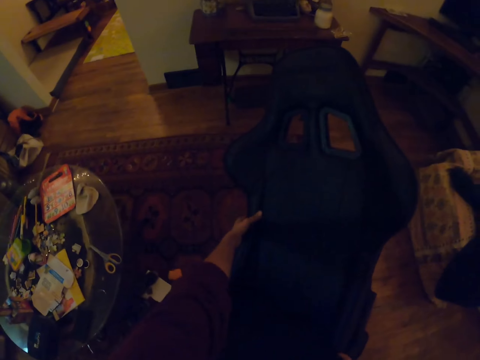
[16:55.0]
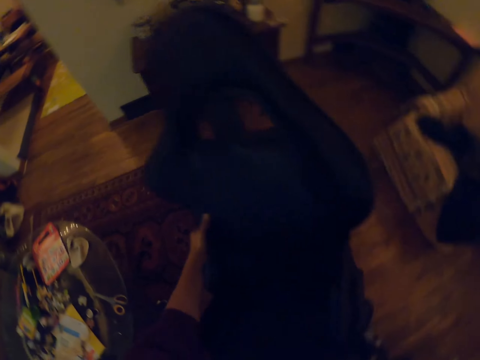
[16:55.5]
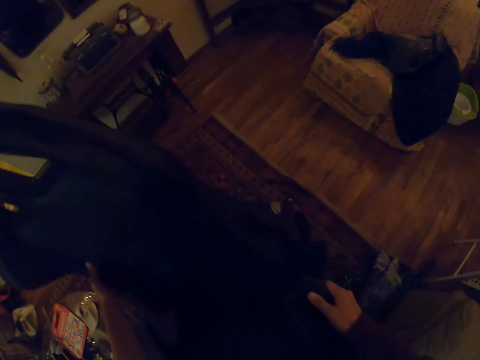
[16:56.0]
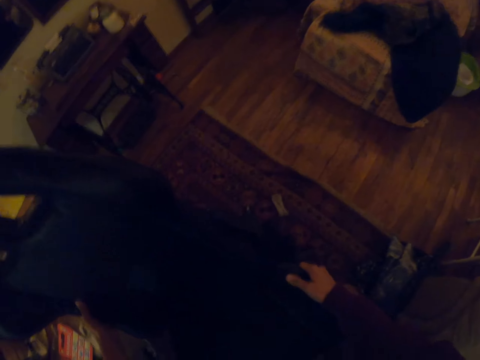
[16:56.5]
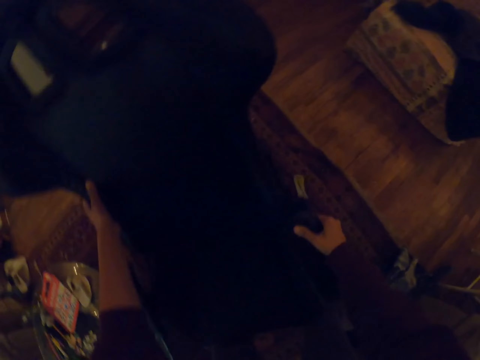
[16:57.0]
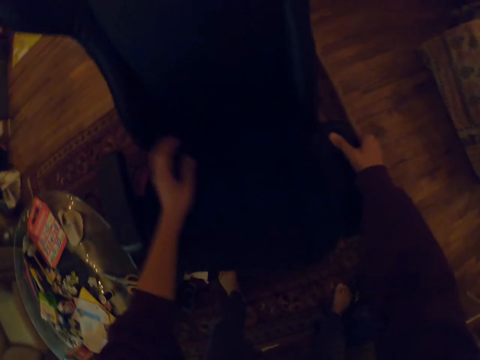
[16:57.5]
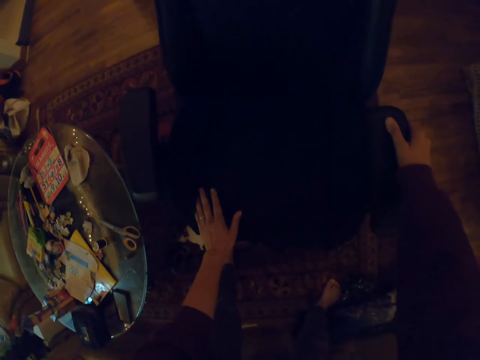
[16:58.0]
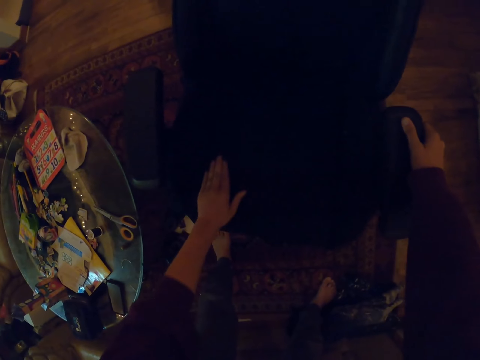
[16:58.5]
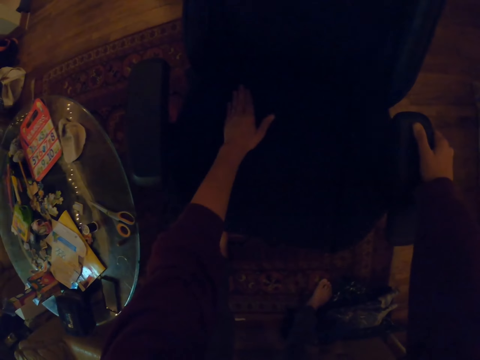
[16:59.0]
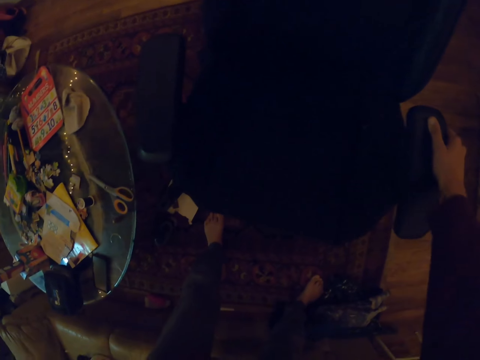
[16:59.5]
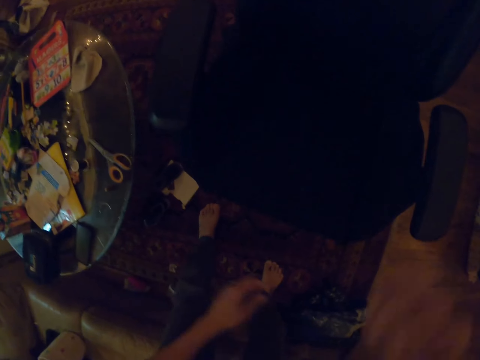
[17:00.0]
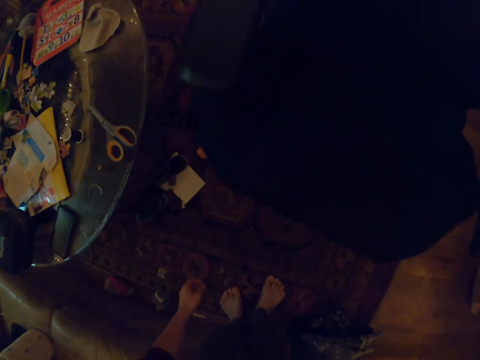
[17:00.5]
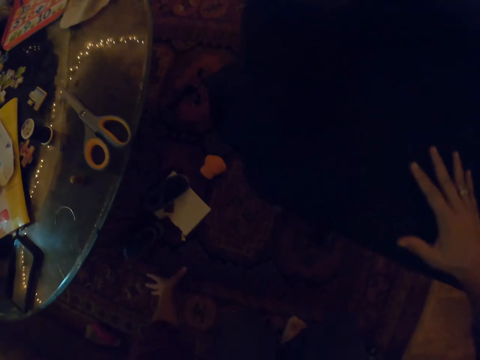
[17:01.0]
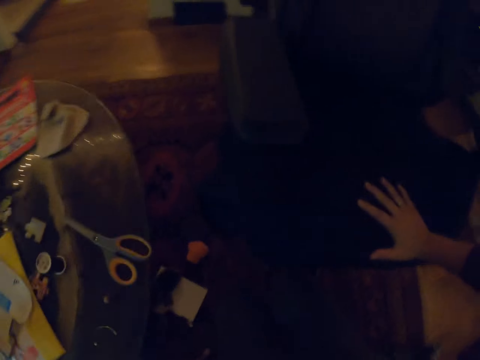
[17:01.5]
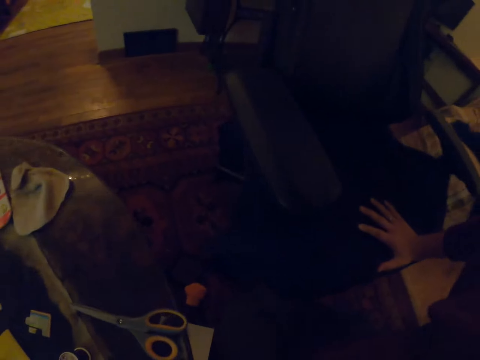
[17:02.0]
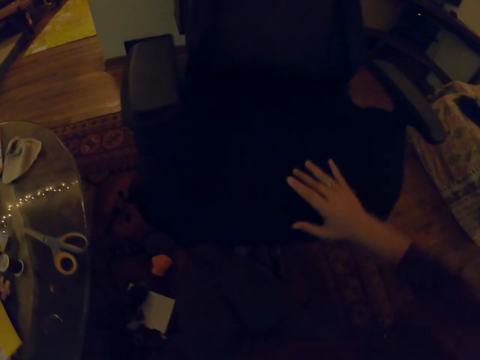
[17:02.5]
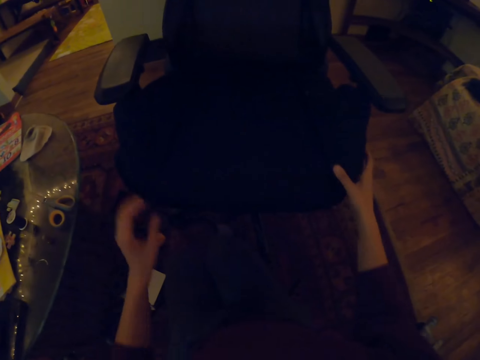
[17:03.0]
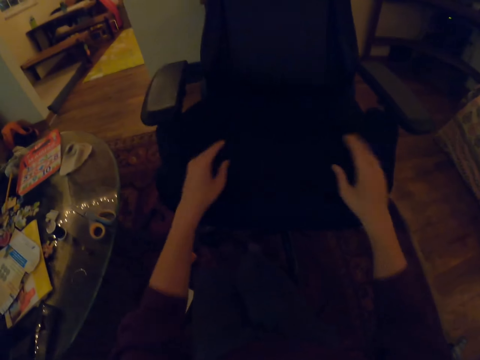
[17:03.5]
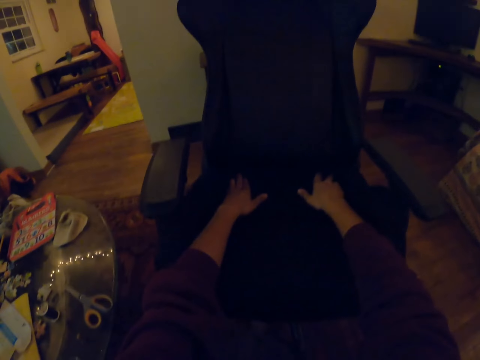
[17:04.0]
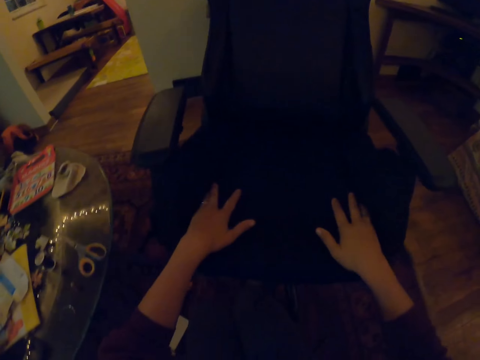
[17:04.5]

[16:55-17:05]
The camera wearer inspects the chair. They touch the seat. They sit down.

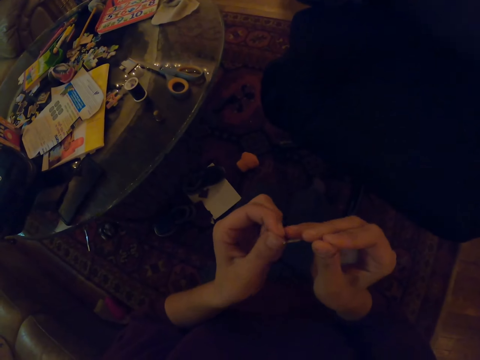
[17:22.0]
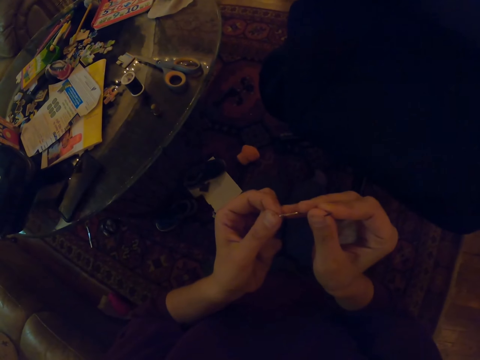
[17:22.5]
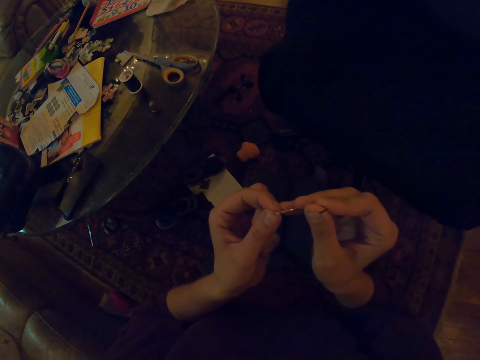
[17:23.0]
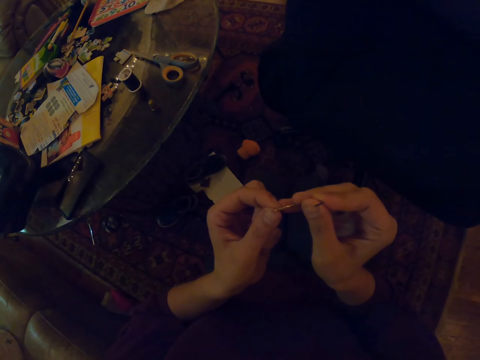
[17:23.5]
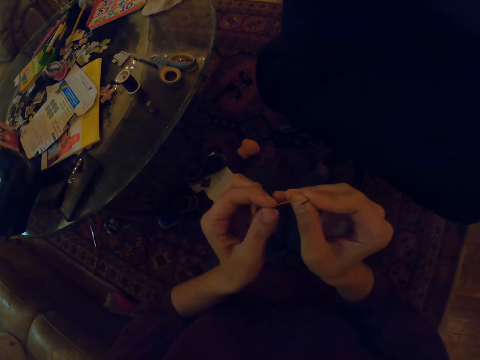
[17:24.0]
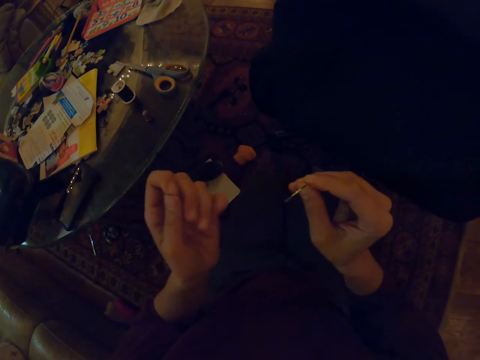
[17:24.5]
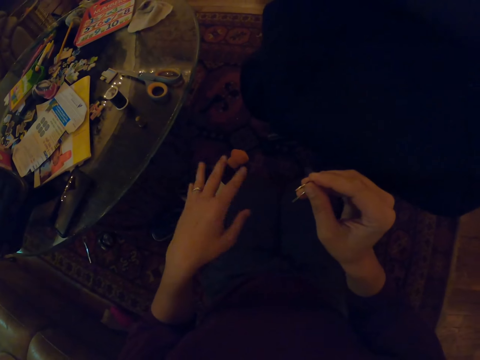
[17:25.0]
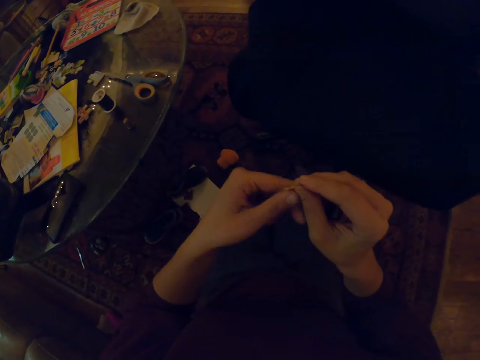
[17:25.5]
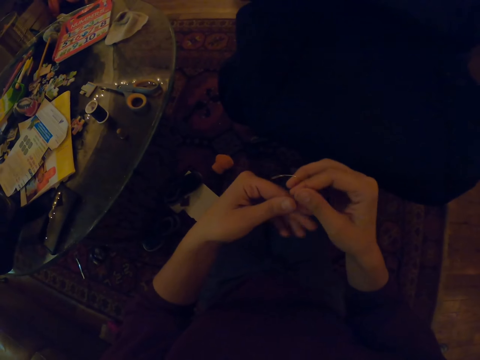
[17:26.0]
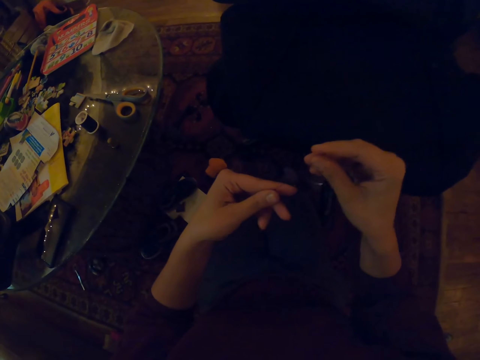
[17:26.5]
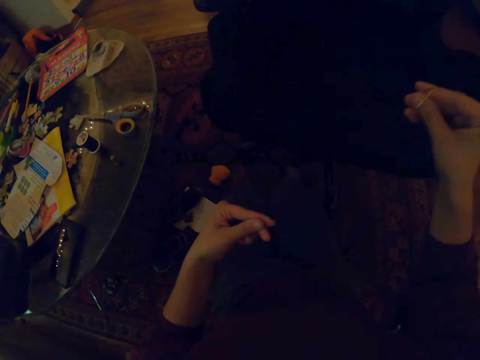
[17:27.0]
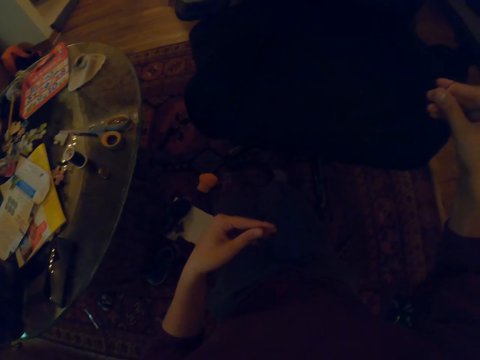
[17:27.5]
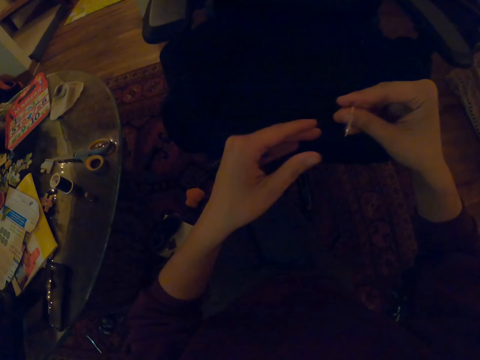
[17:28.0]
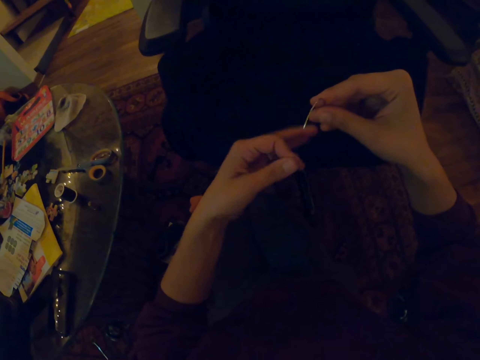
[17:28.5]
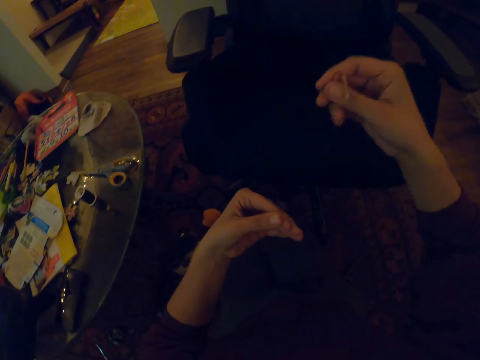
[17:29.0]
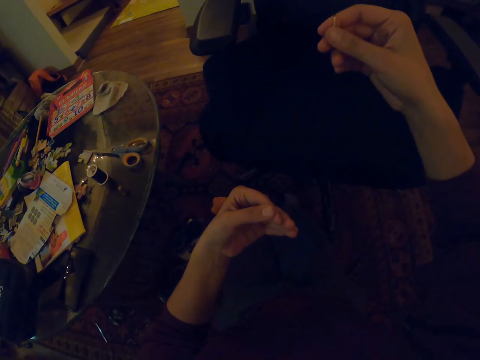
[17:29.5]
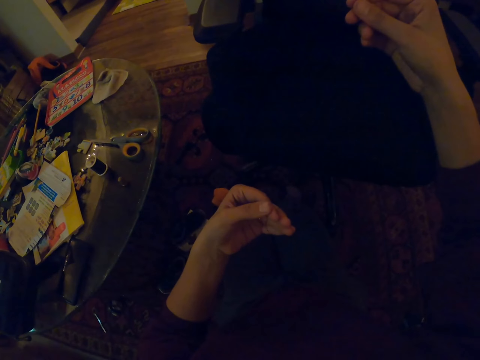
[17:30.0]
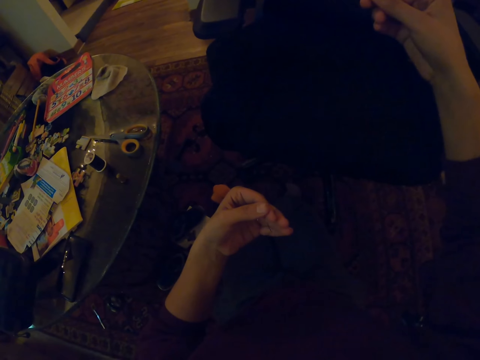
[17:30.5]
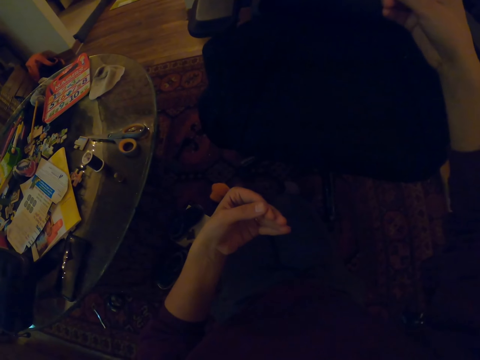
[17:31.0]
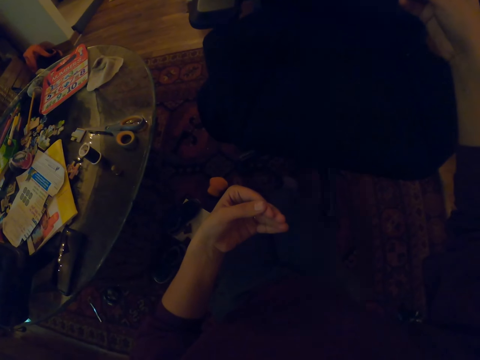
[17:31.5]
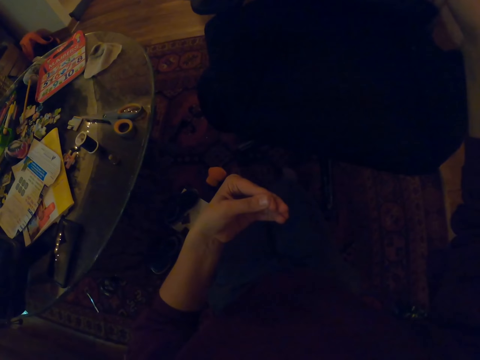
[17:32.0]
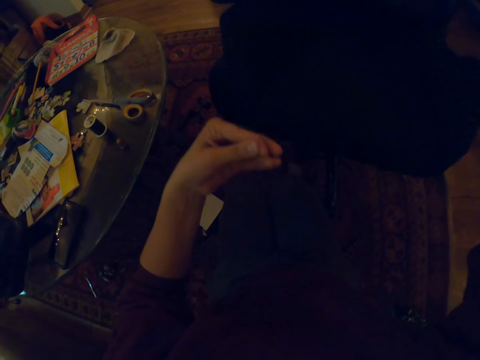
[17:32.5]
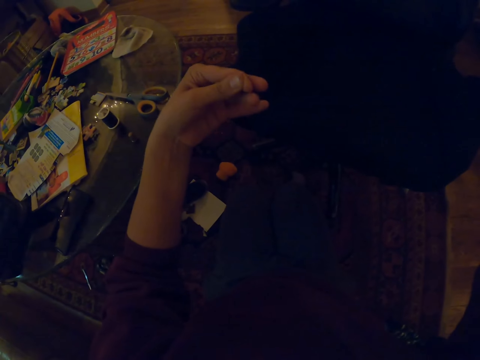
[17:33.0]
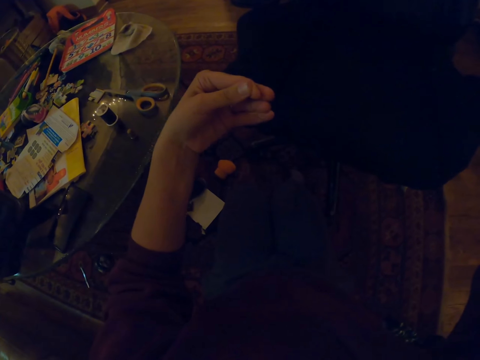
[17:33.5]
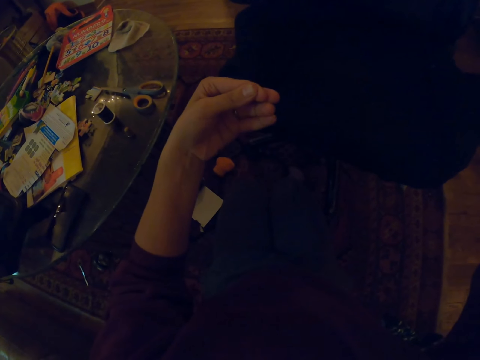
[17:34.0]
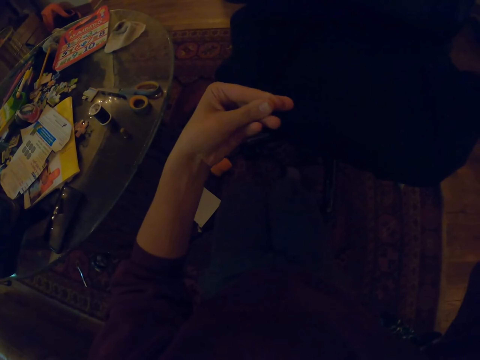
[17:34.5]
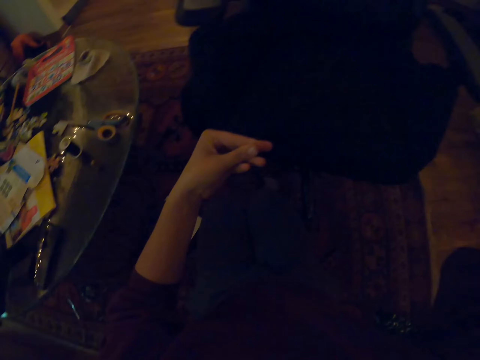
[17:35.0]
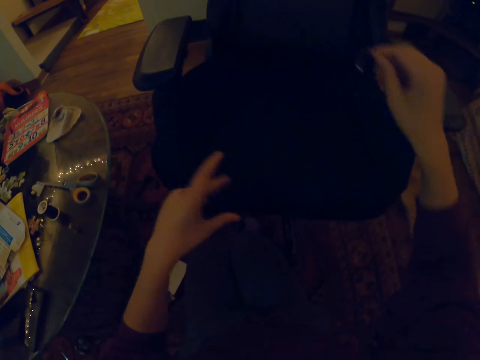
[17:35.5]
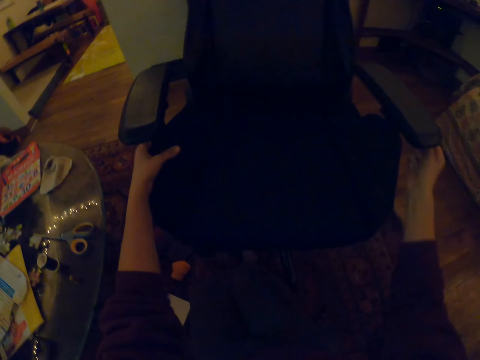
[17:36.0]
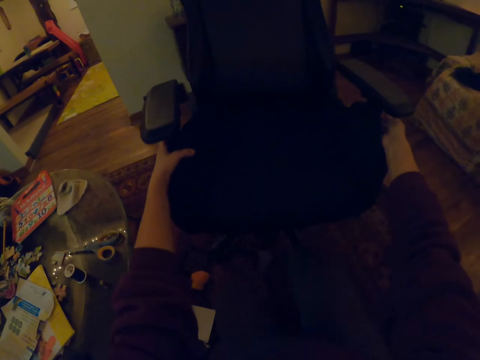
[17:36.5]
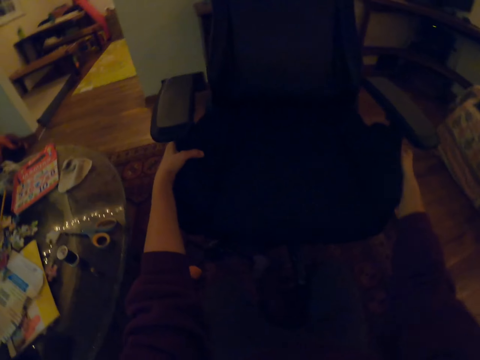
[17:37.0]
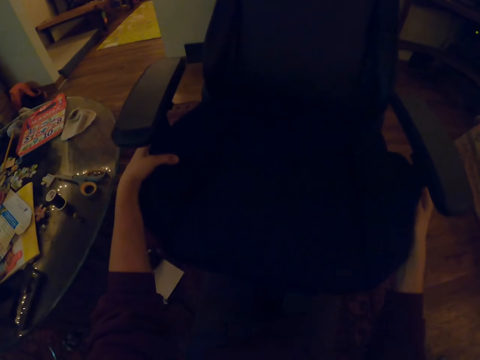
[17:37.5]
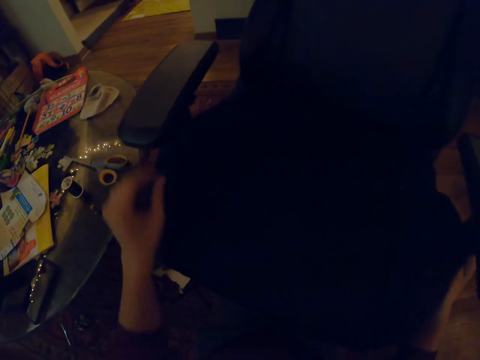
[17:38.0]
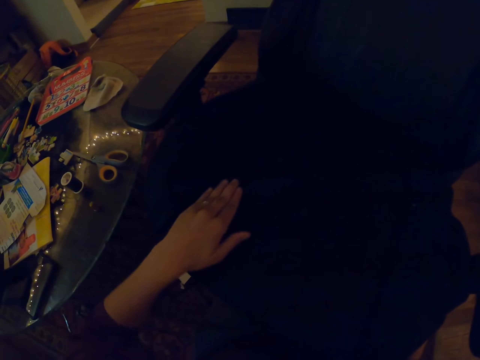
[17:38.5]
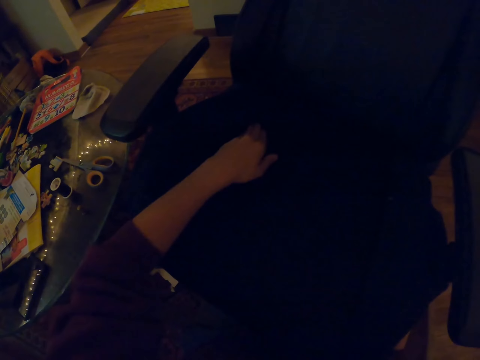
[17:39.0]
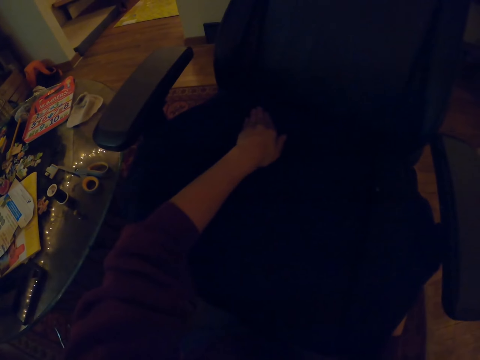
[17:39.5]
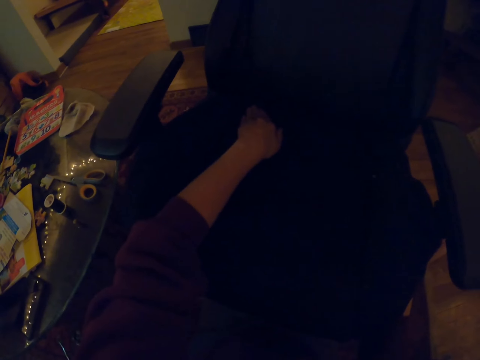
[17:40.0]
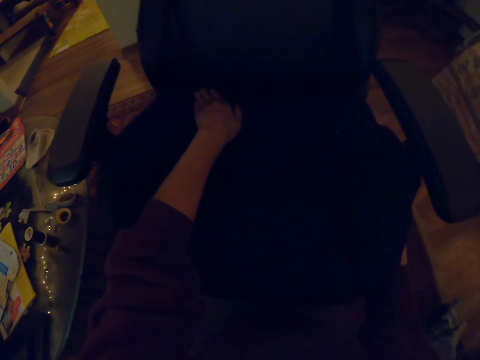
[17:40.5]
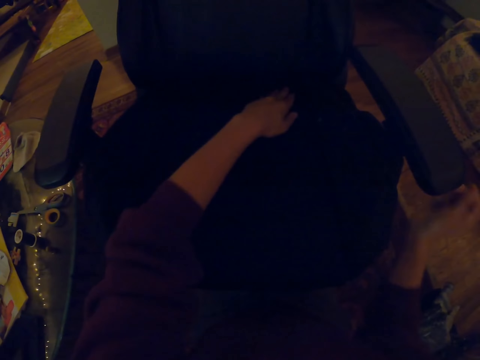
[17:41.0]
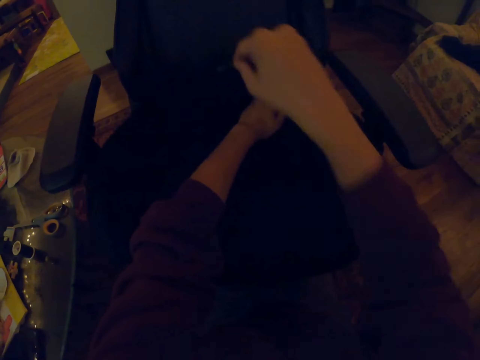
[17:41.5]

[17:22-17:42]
The camera wearer puts the thread in the needle. They pull the thread. They adjust the chair down. They inspect the chair. They touch the seat.
